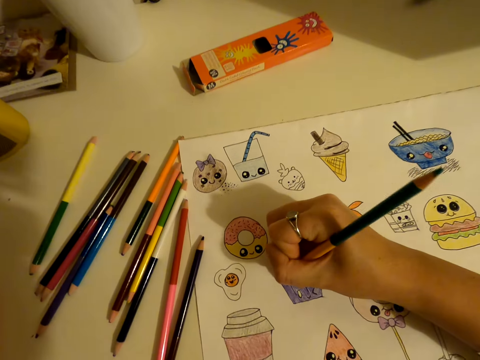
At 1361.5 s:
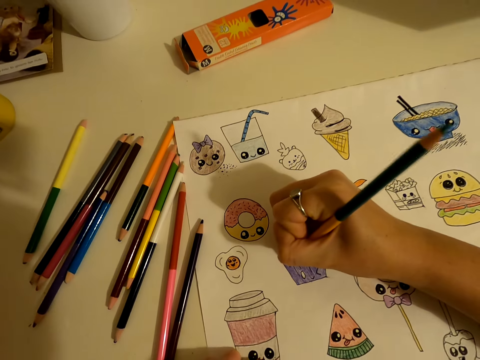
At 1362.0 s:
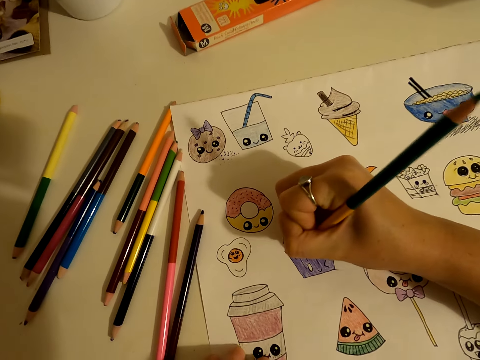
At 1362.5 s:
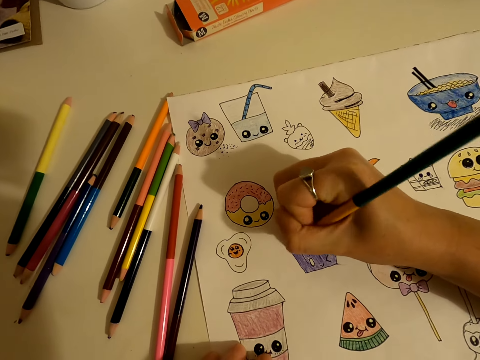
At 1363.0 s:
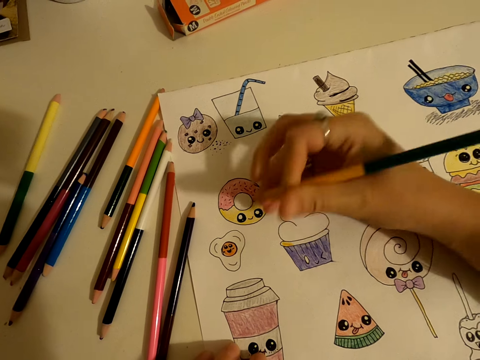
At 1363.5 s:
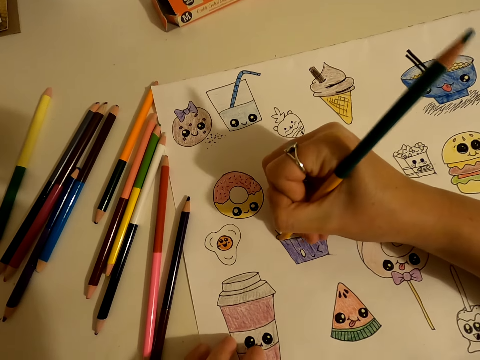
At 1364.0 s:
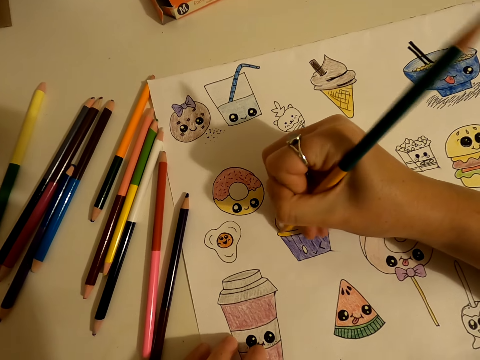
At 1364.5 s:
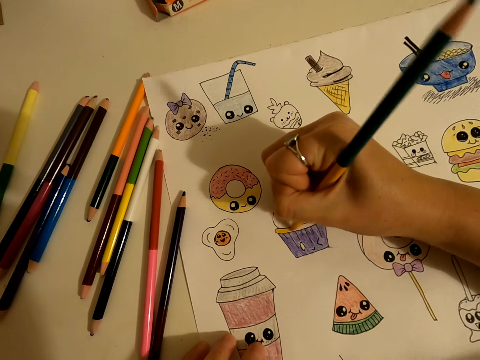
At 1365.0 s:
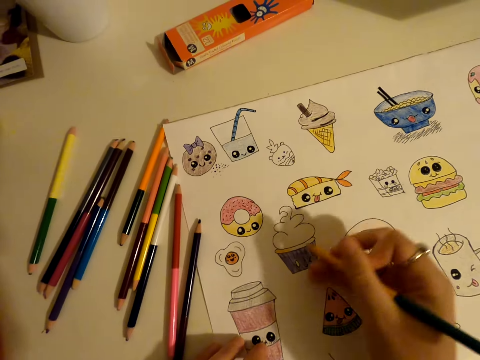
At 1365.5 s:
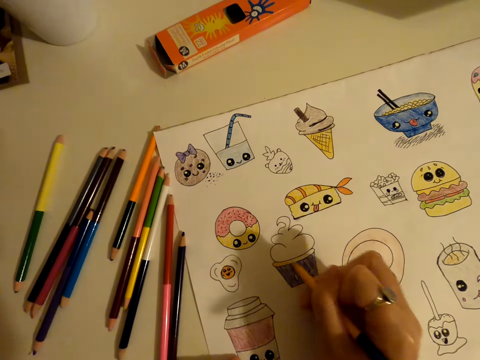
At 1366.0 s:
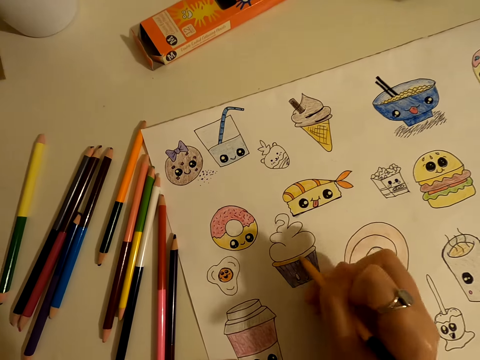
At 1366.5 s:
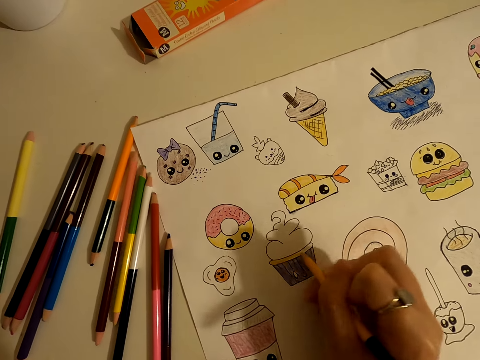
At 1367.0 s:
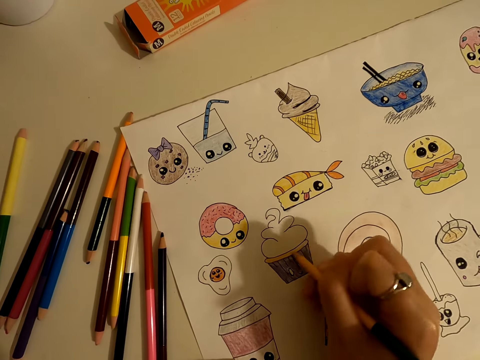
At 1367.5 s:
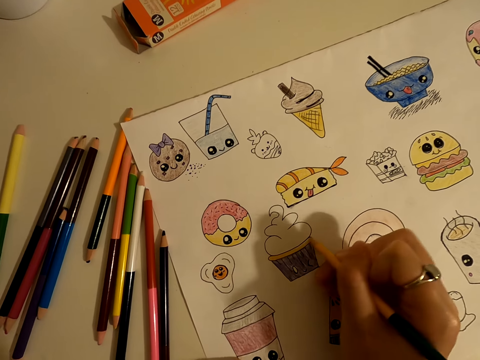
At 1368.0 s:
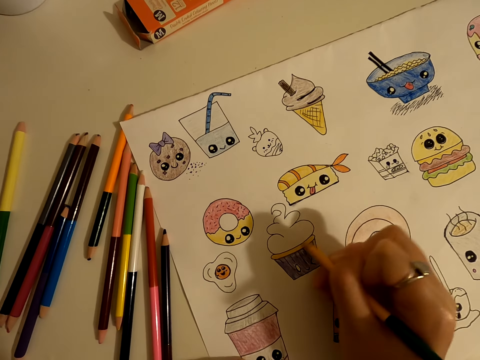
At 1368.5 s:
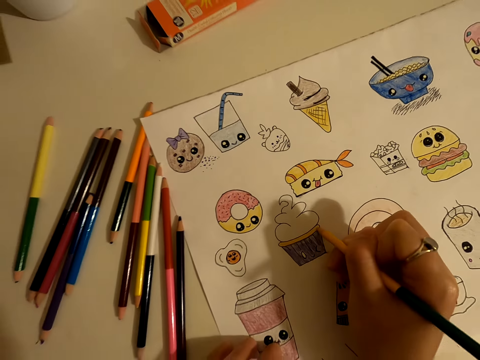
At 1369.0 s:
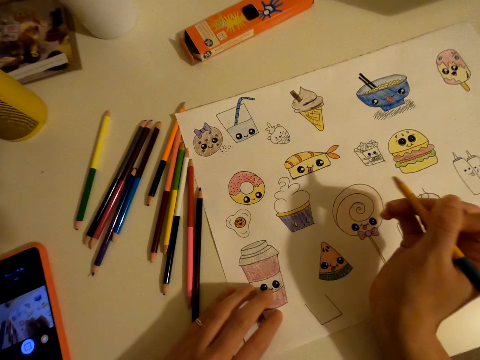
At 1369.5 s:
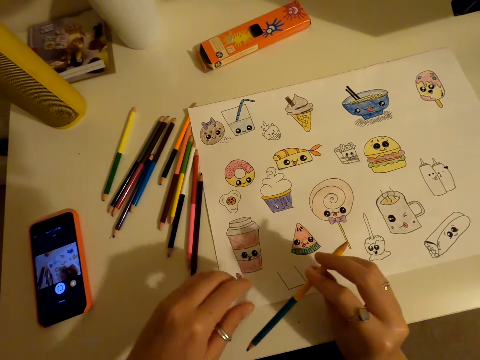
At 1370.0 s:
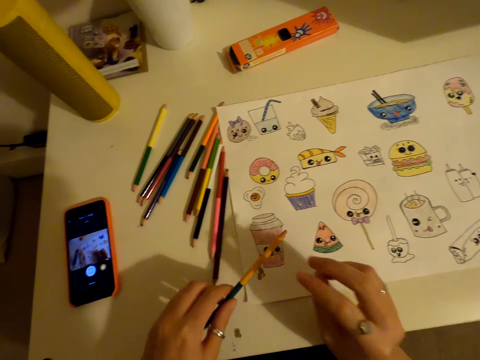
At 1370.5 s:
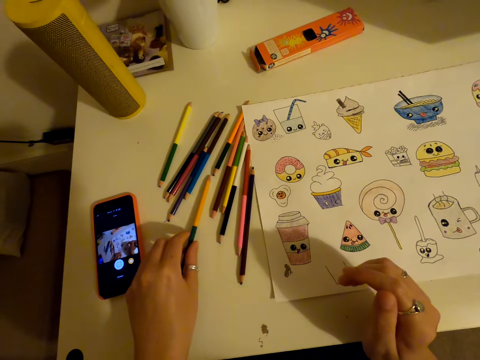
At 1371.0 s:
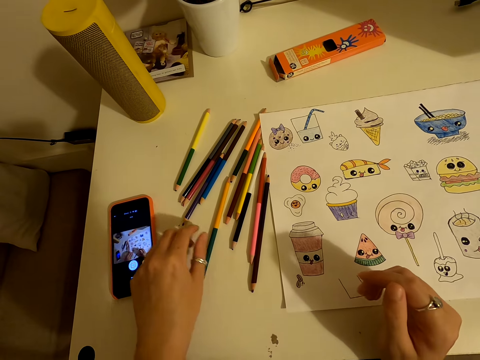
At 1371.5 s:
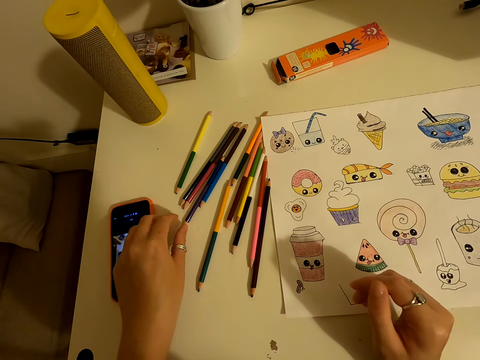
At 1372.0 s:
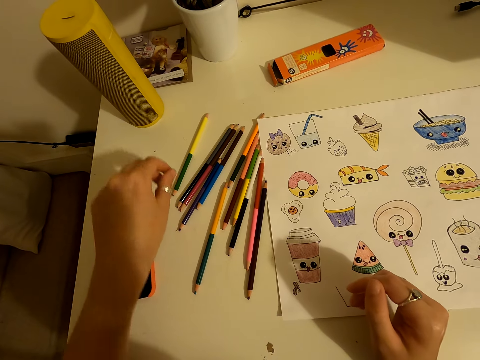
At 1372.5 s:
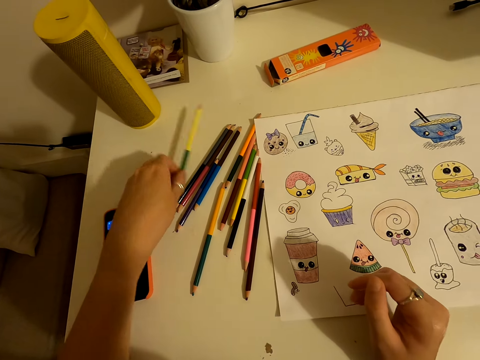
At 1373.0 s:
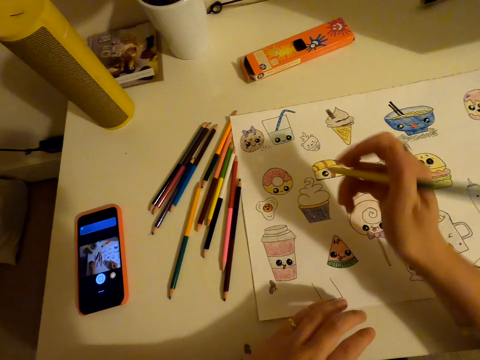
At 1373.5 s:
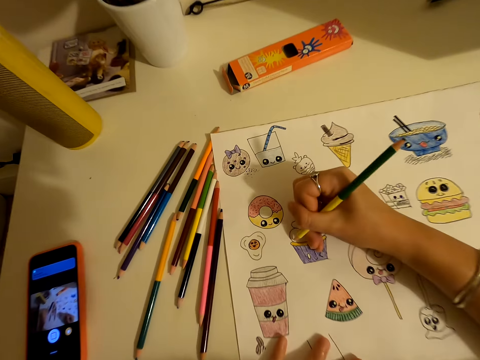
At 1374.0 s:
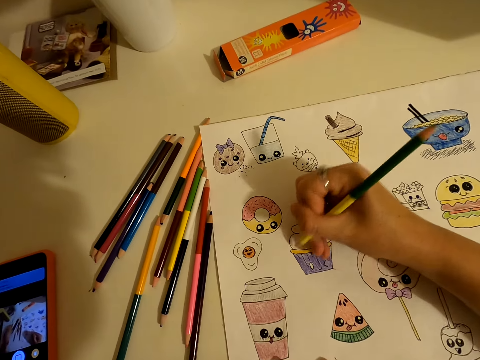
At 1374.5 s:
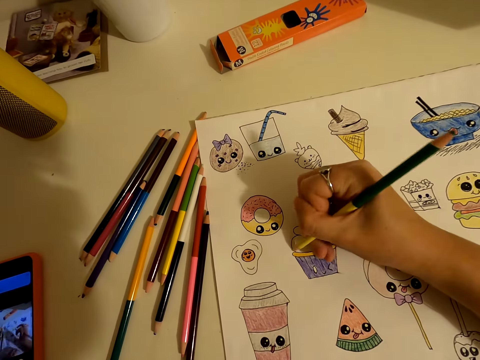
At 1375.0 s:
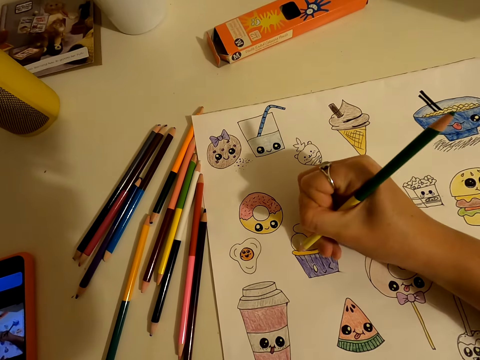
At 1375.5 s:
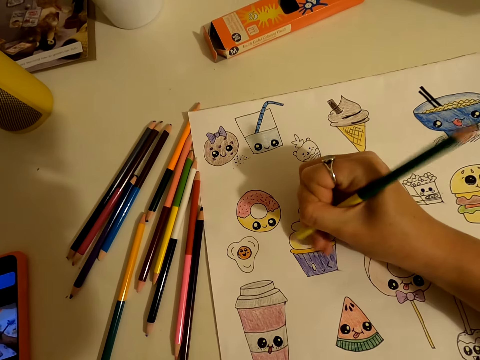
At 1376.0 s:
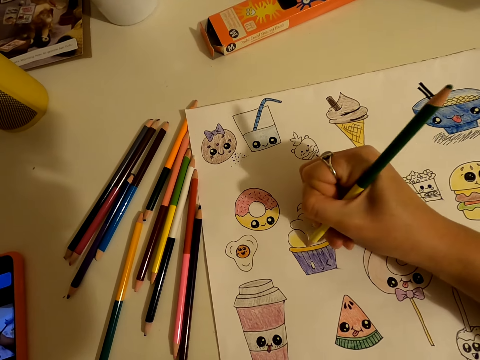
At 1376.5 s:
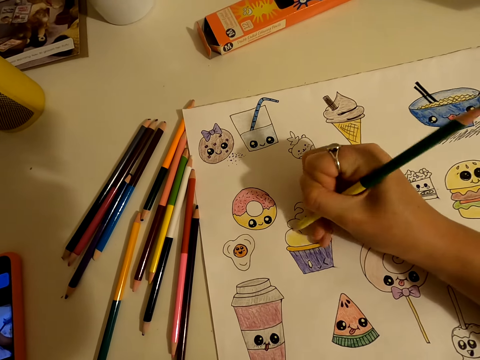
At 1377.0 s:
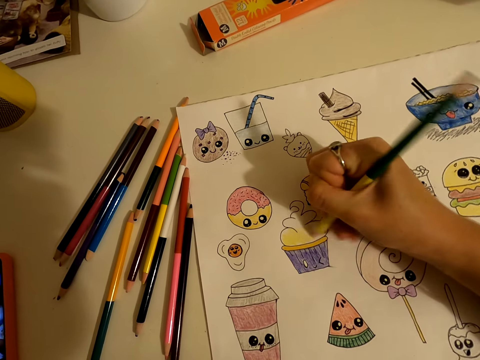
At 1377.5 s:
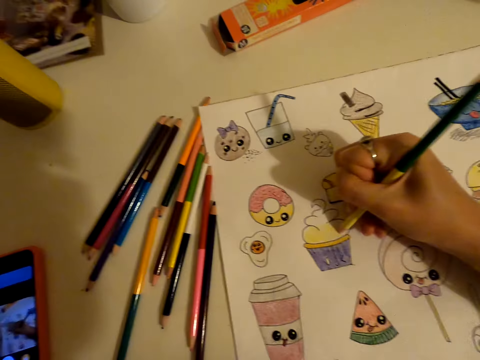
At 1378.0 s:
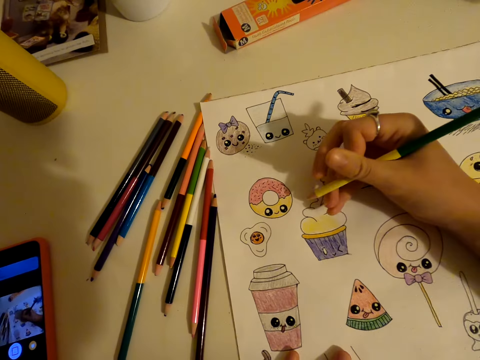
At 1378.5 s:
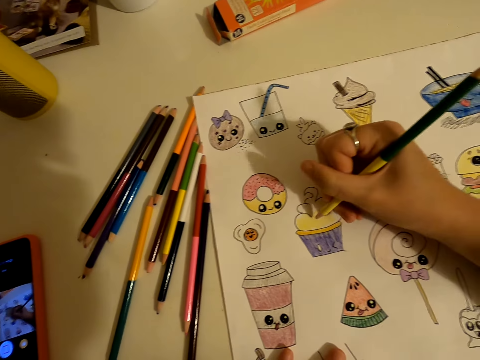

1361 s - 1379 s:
The camera wearer colours the drawing on the piece of paper. They place the colour pencil on the table. They pick up a colour pencil from the table. They colour the drawing on the piece of paper.

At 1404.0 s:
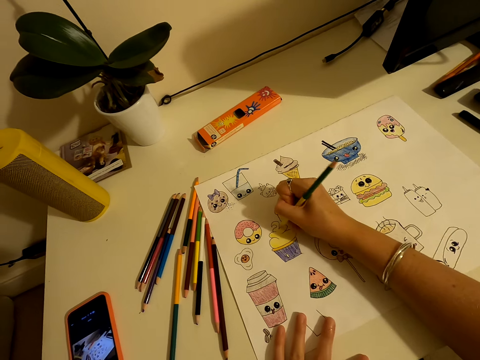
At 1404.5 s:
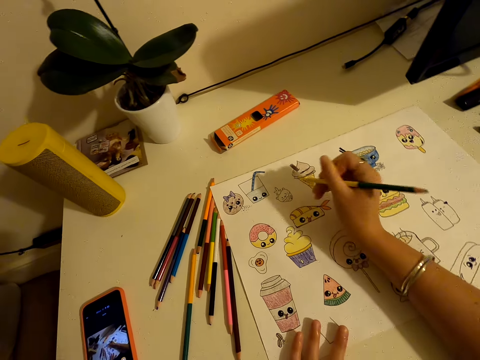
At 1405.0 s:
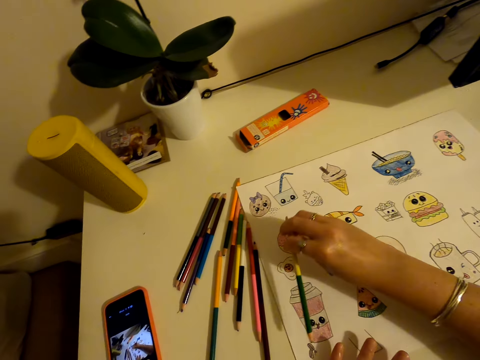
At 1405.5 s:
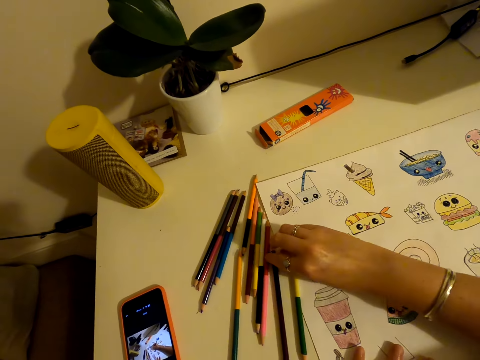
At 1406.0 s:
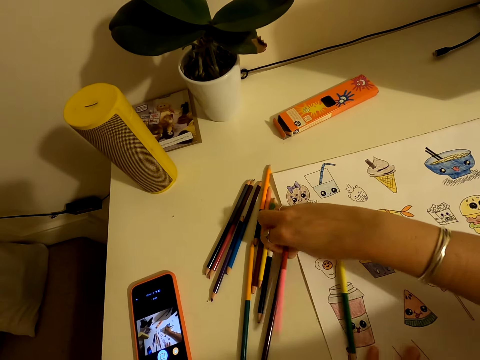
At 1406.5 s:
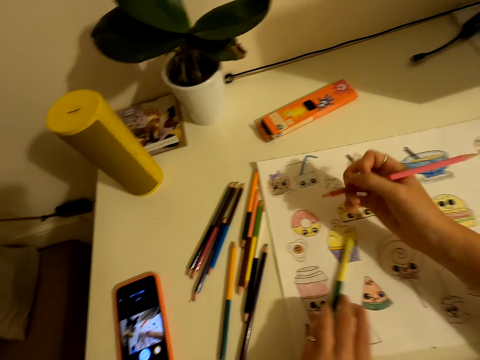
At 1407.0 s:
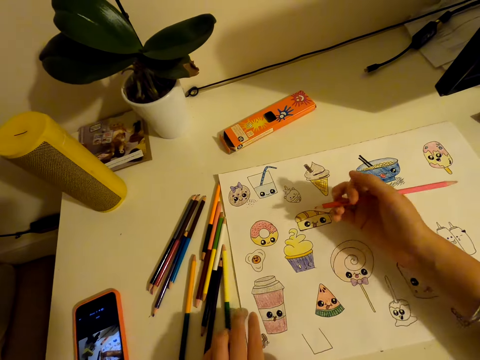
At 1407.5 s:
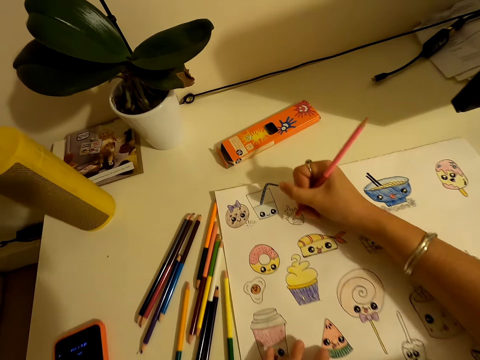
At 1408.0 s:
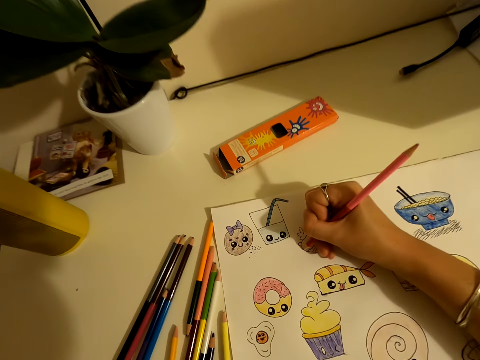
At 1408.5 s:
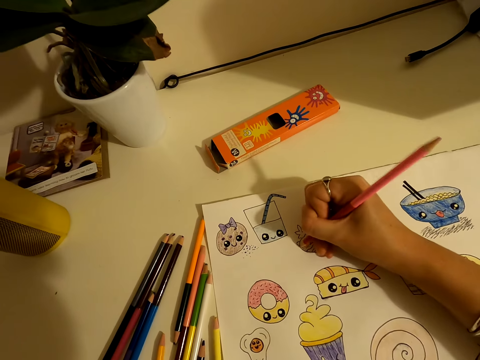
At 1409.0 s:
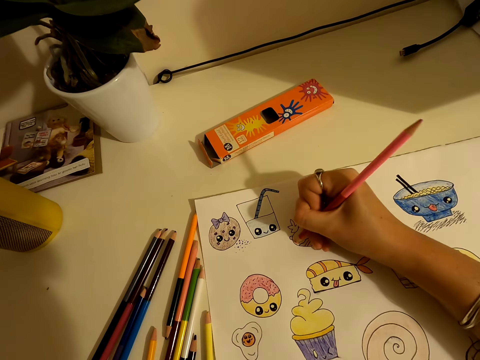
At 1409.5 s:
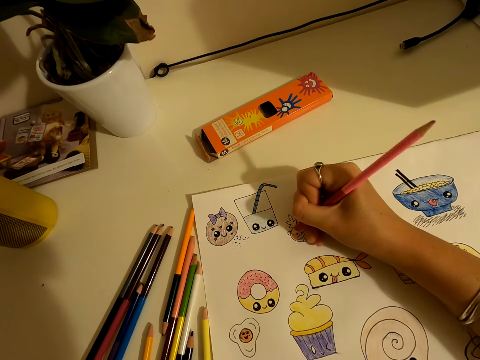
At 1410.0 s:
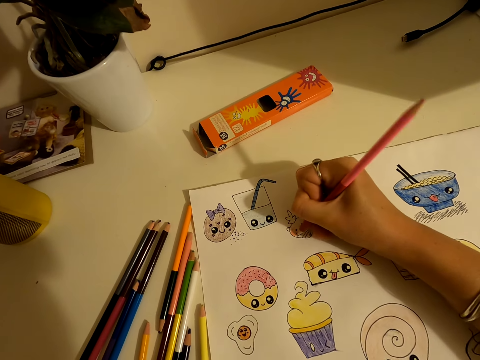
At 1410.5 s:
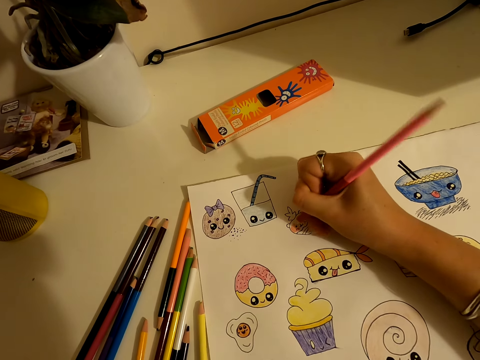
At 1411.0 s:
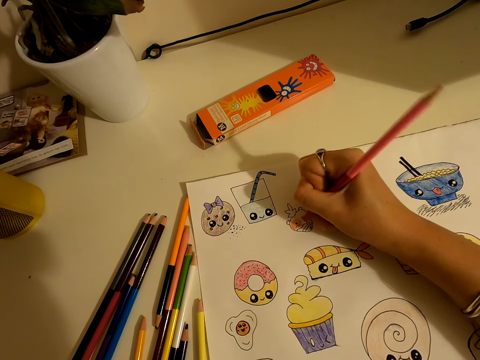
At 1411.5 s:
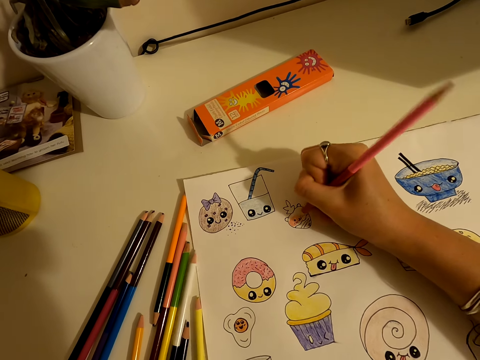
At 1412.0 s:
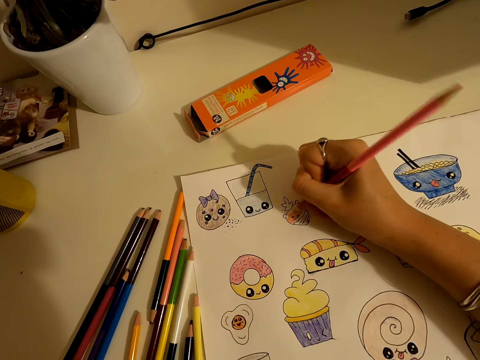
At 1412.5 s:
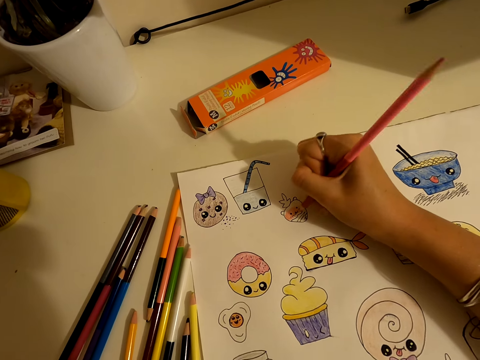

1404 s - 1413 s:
The camera wearer places the colour pencil on the table. They pick up a colour pencil from the table. They colour the drawing on the piece of paper.
